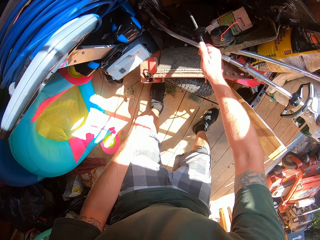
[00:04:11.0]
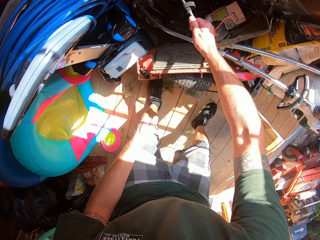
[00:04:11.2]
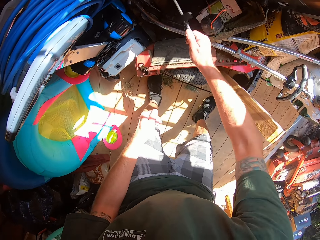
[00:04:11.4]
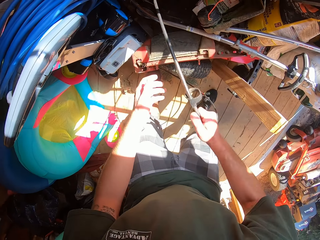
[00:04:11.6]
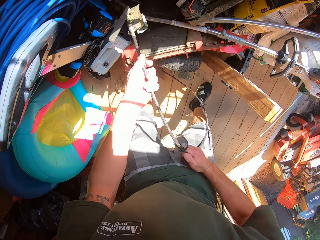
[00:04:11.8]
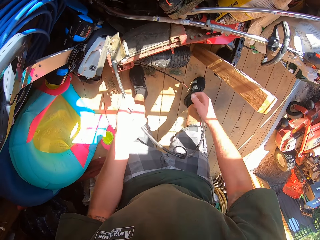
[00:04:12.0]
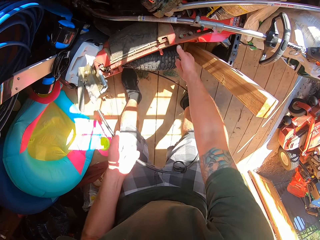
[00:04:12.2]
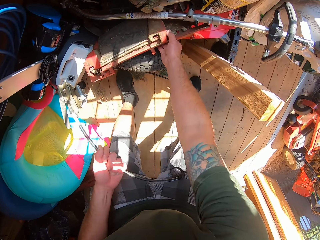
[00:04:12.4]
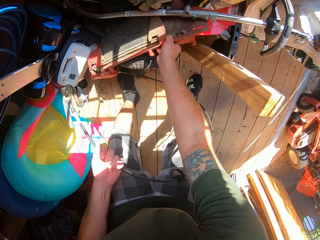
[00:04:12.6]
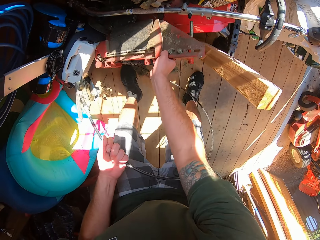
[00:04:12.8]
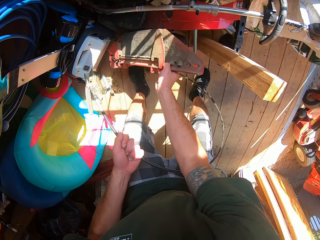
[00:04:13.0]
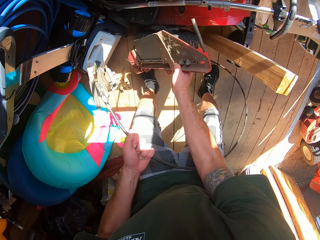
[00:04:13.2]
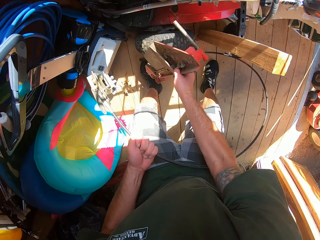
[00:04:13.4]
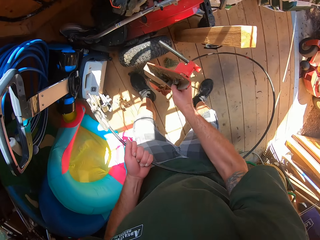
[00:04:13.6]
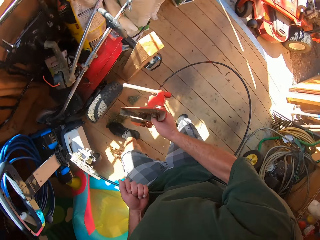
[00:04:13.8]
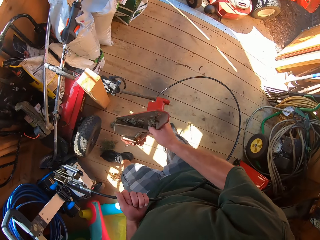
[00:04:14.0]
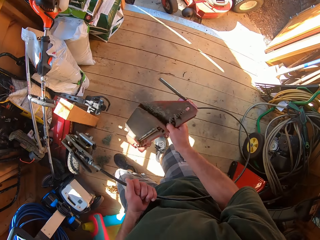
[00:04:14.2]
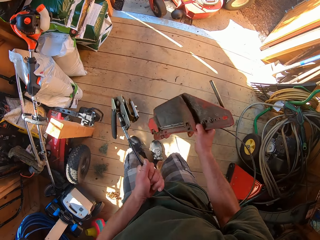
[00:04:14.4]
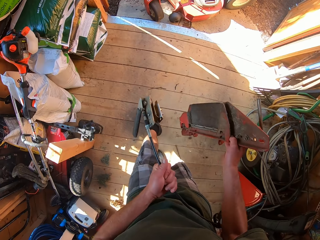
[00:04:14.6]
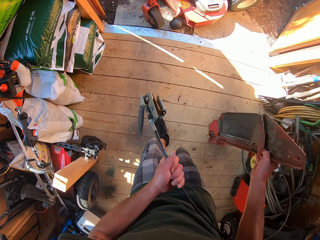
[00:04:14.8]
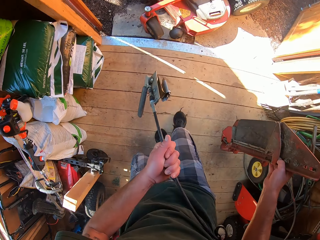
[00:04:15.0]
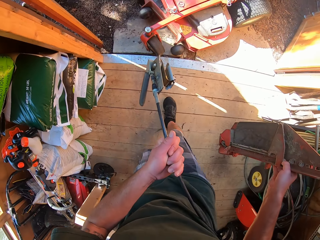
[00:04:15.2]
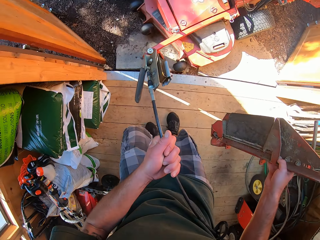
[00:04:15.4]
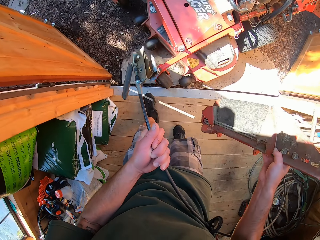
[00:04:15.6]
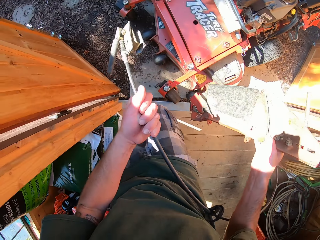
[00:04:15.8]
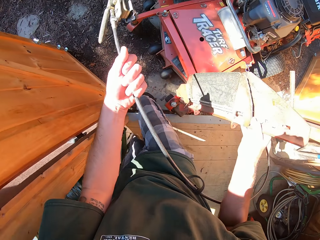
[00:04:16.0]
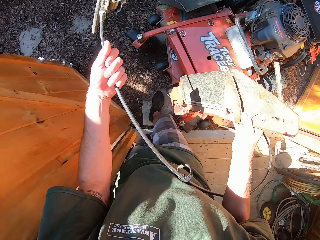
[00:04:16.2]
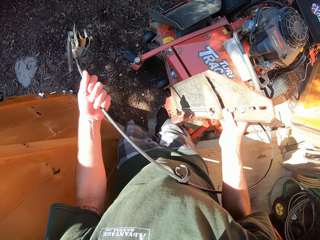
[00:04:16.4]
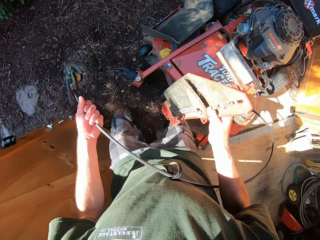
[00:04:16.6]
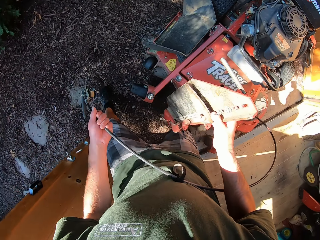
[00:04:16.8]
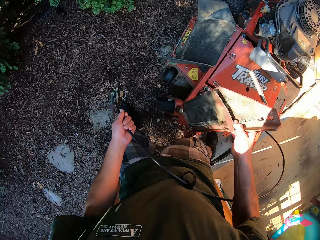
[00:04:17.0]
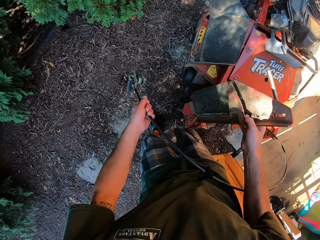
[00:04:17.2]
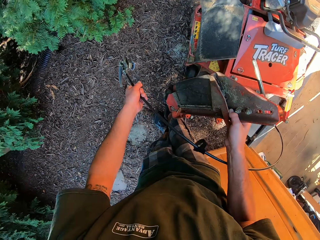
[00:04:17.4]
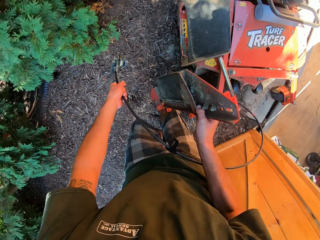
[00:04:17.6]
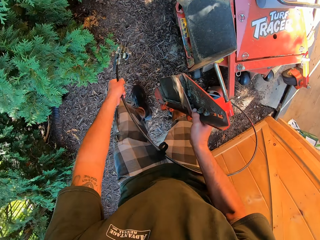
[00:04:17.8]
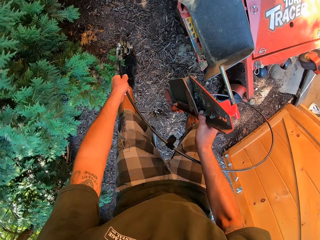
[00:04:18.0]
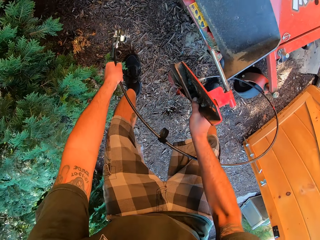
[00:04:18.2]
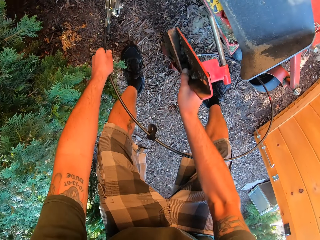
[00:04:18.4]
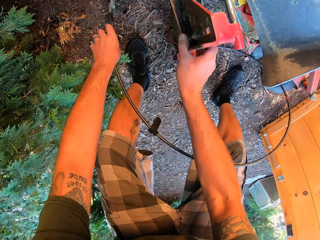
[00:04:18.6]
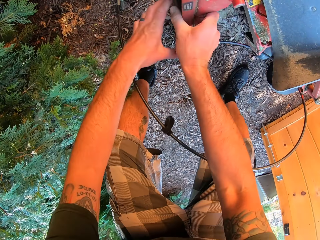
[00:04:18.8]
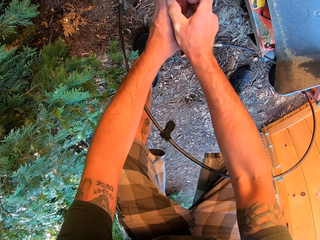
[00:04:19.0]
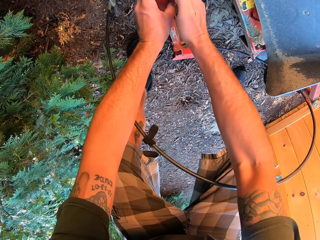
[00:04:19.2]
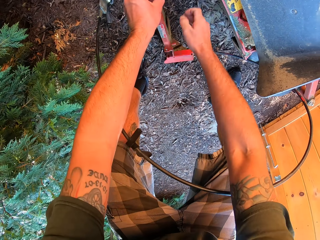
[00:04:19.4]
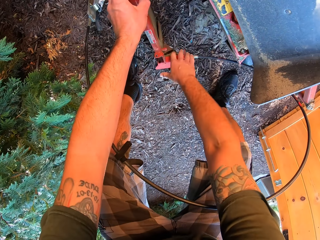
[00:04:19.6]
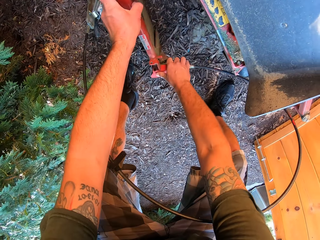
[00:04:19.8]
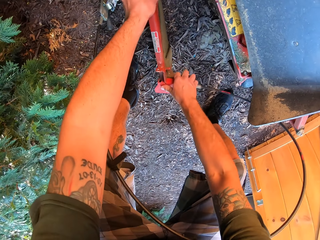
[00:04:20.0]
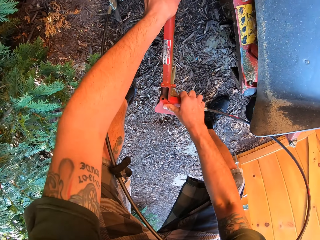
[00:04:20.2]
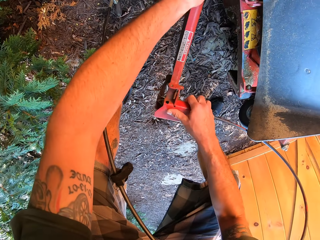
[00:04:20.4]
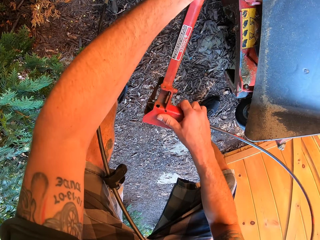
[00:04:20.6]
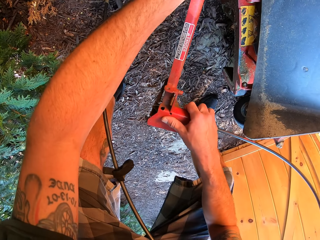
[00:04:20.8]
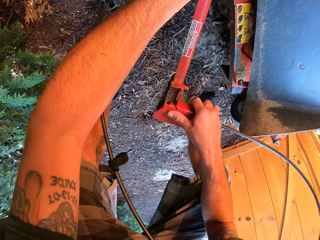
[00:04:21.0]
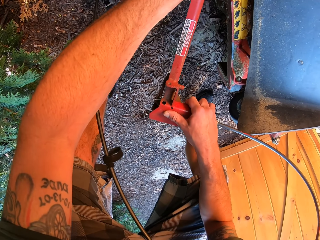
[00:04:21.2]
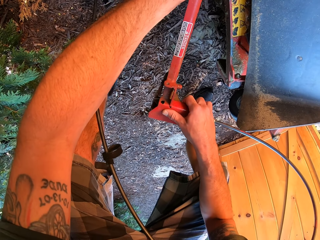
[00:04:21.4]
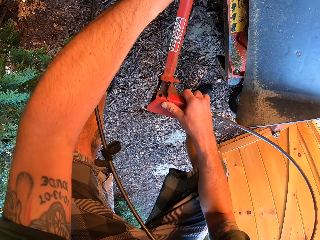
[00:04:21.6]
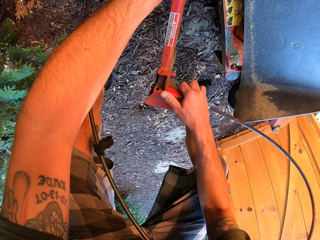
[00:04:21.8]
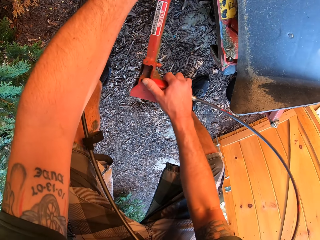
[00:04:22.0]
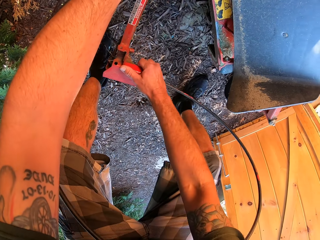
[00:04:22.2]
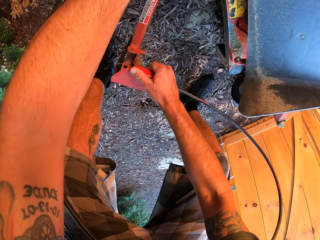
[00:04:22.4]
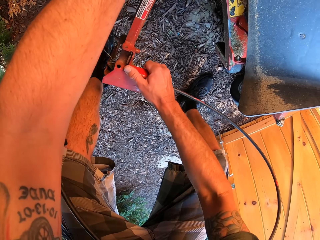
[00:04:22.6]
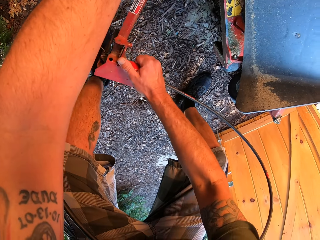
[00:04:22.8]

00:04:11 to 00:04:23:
The camera wearer picks up something. He pulls out a cable of the lawn mower with his two hands. He picks up something again. He walks away from the store with the cable of the lawn mower in his hands. He fixes a part of the lawn mower with the cable to the lawn mower.

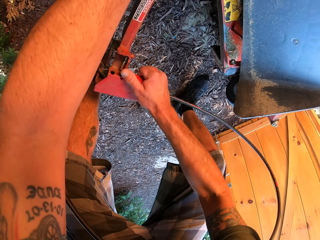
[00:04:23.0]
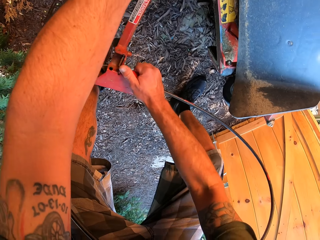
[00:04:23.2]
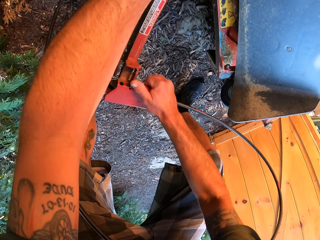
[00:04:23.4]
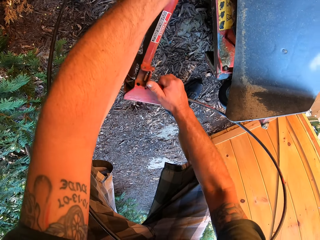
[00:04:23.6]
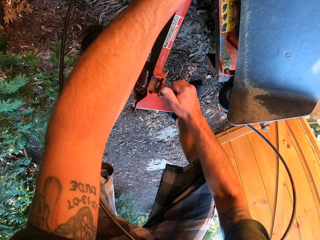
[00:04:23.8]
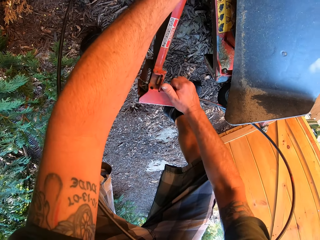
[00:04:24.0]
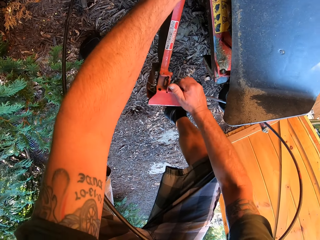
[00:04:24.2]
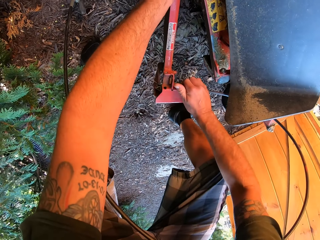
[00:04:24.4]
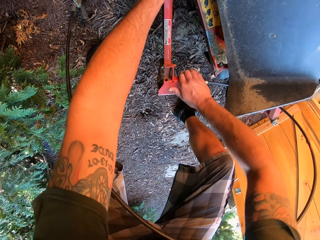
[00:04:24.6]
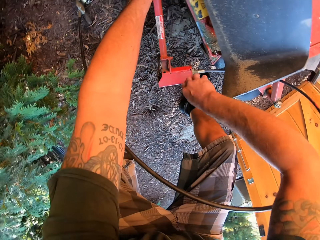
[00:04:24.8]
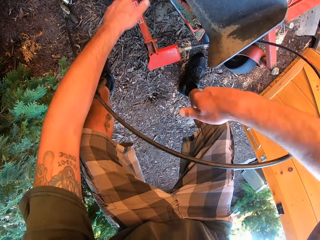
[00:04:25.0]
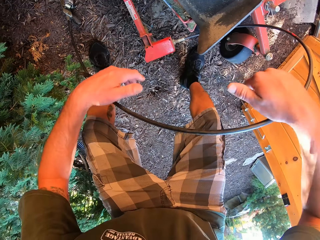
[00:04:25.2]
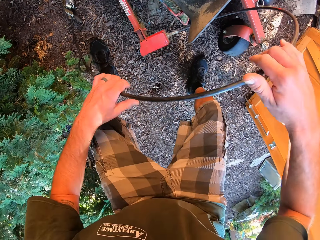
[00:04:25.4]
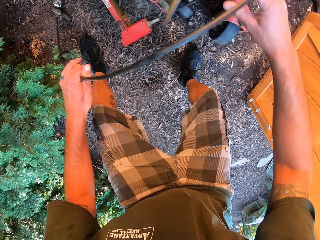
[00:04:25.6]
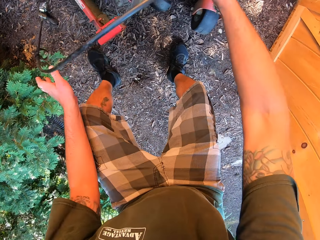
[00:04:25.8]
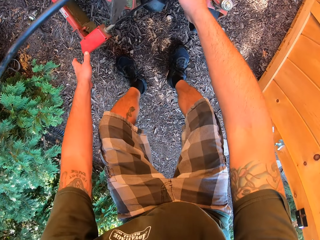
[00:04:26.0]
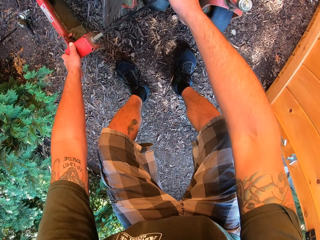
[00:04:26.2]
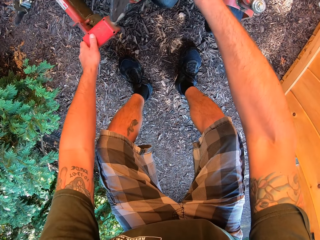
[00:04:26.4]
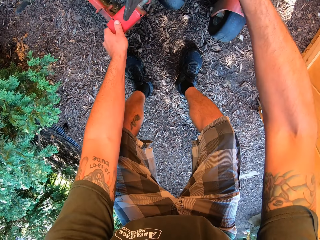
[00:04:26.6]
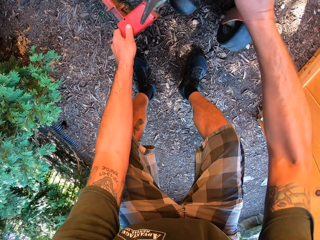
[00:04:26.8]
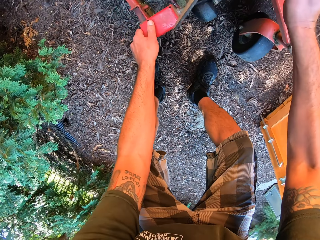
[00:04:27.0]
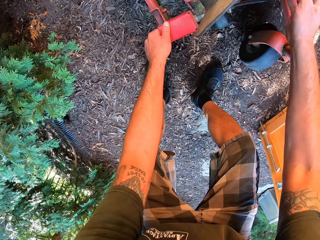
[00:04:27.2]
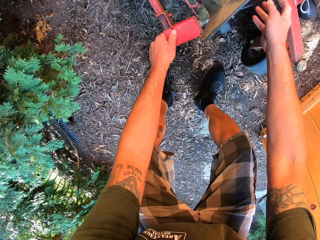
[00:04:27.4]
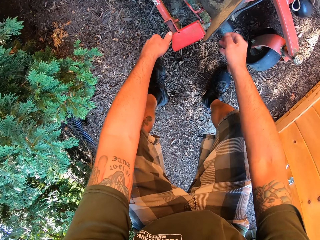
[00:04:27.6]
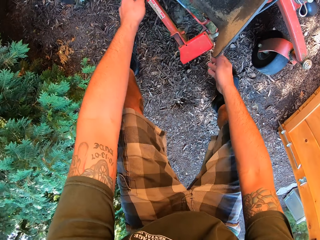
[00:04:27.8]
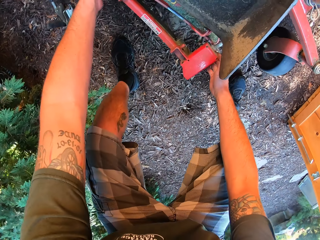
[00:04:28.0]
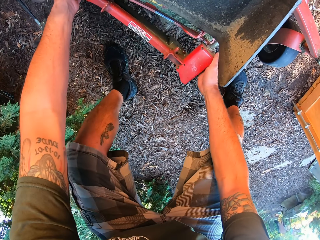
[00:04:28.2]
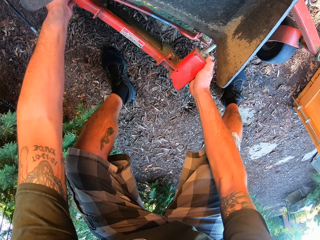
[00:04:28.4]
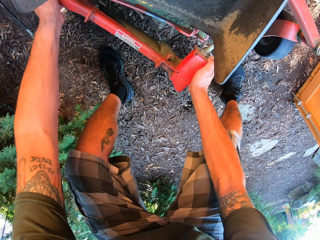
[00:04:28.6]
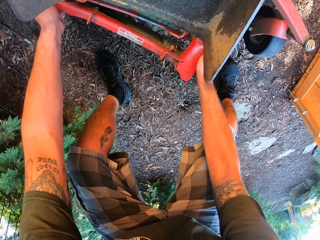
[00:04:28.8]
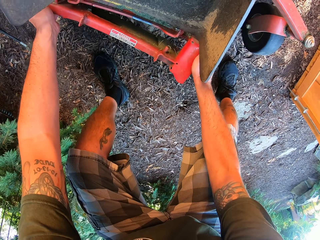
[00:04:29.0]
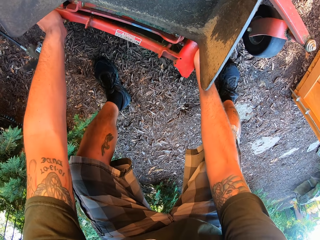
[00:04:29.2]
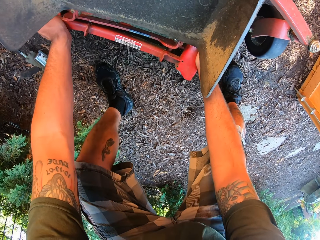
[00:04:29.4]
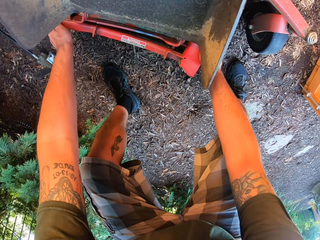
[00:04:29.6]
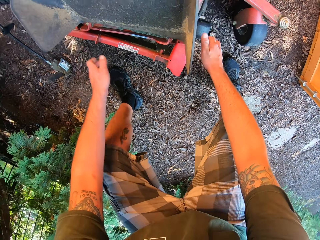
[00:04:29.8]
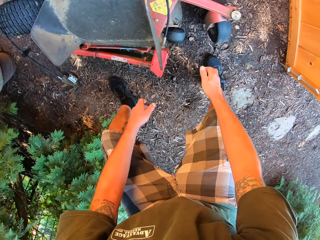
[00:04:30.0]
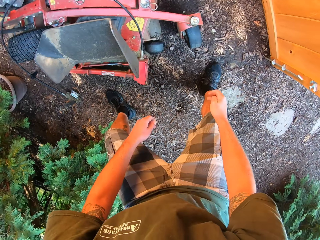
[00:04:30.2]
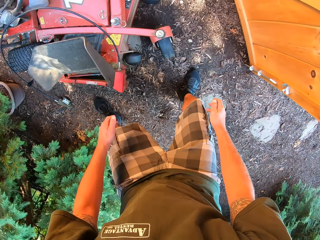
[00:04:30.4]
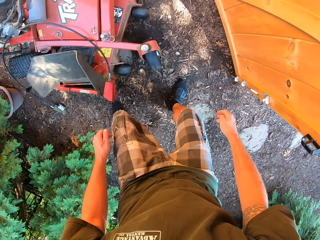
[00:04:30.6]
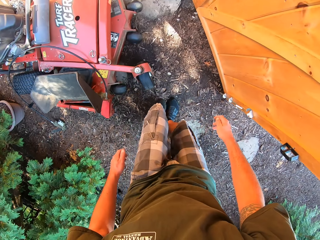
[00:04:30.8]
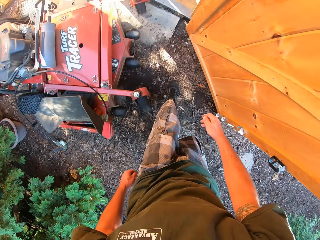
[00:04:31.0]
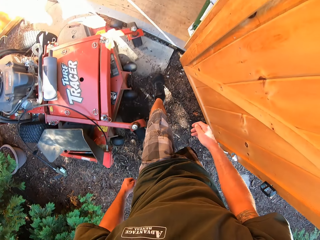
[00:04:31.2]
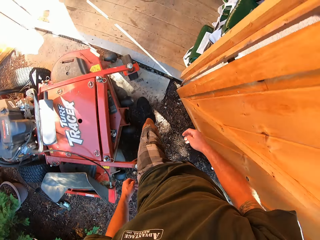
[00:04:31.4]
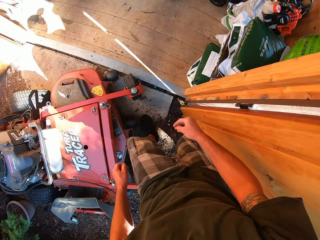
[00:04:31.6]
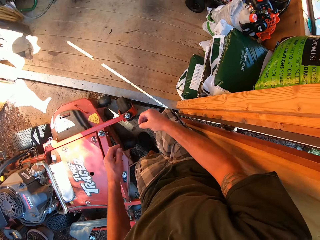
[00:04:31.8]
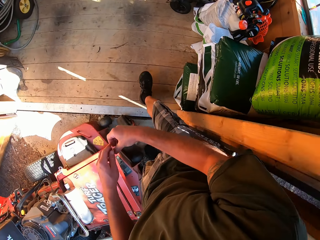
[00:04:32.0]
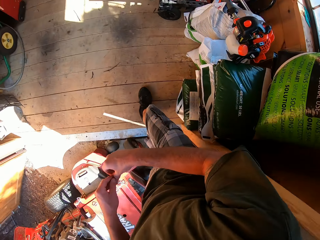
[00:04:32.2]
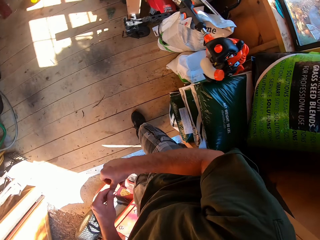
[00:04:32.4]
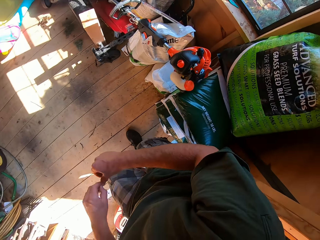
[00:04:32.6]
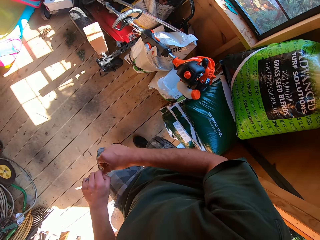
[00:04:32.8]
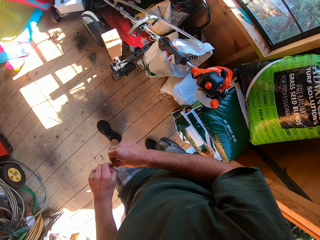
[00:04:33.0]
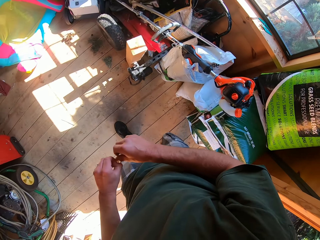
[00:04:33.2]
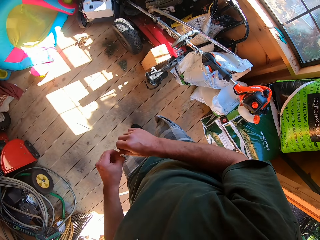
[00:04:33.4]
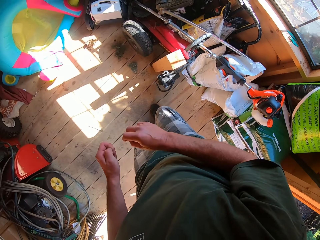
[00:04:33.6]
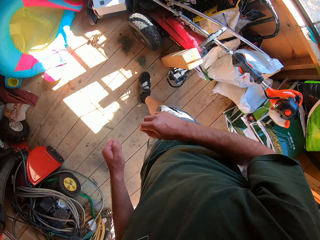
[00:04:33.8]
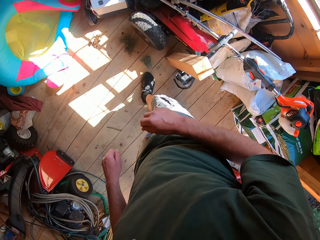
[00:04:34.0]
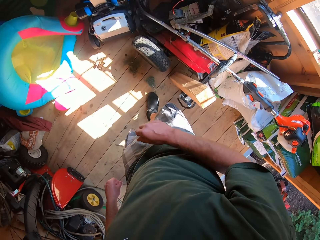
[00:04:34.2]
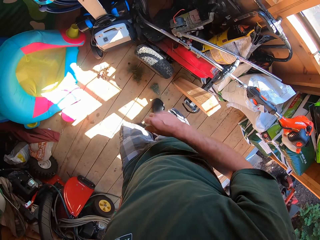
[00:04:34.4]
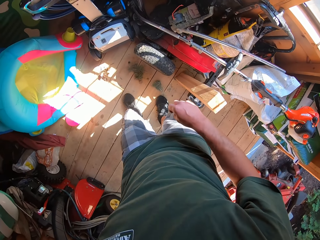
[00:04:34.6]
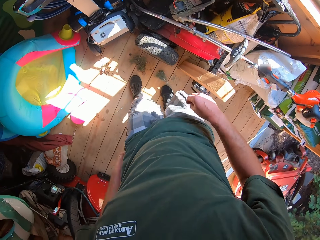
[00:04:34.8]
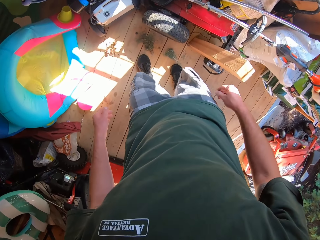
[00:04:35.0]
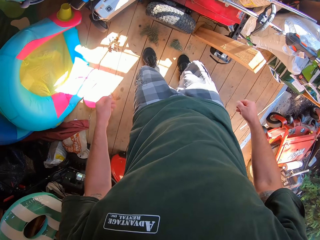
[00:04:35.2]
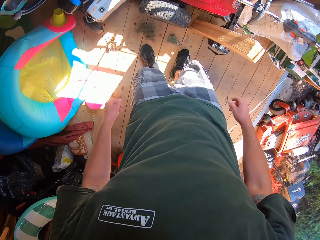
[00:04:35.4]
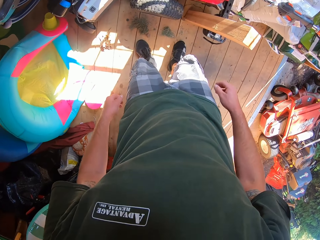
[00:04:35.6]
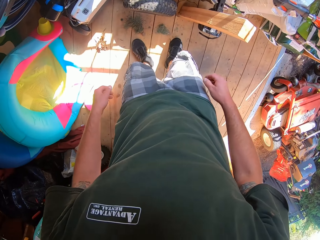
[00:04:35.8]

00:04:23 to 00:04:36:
The camera wearer stands up. They walk into the store.
